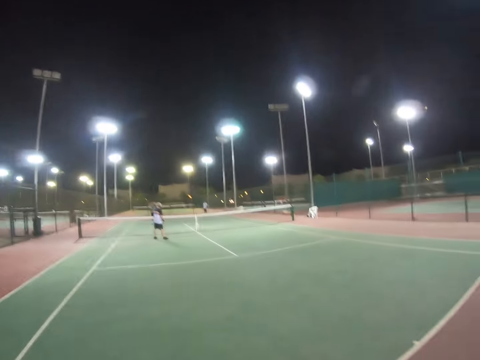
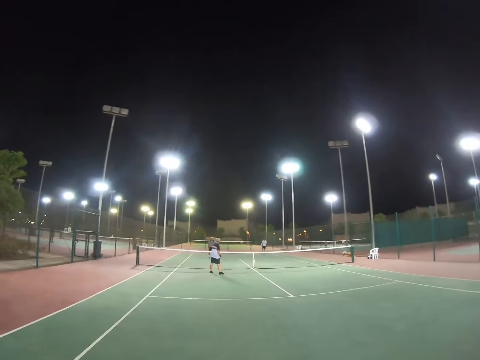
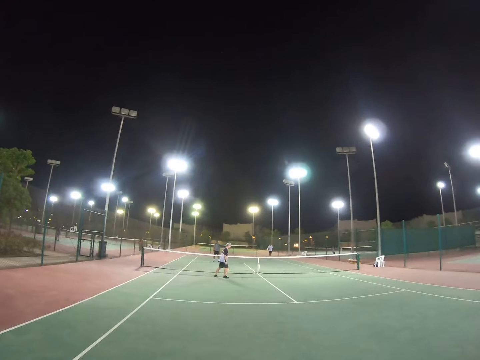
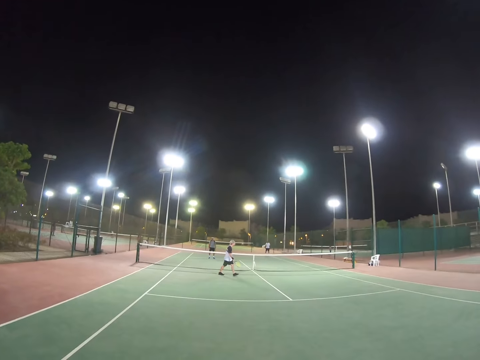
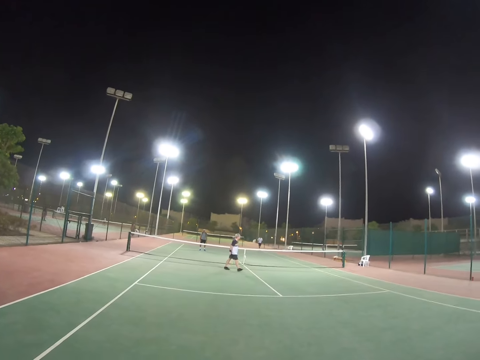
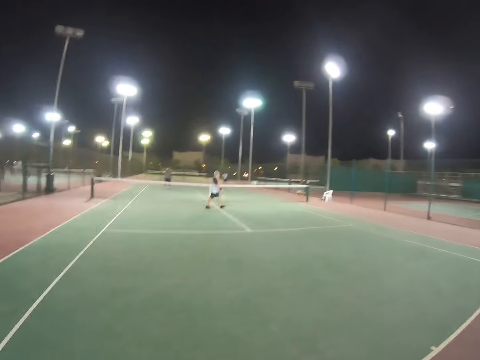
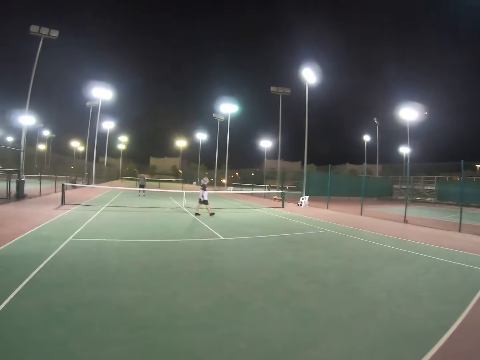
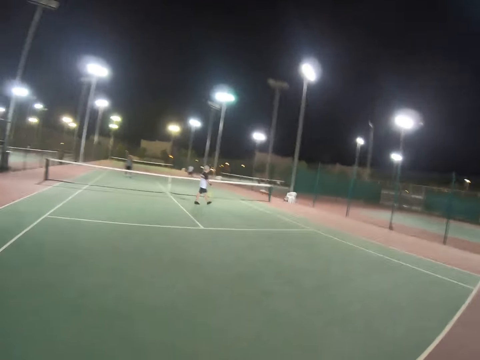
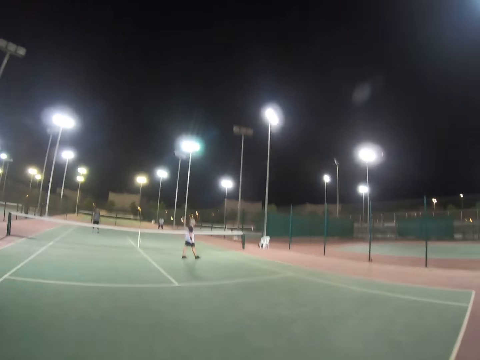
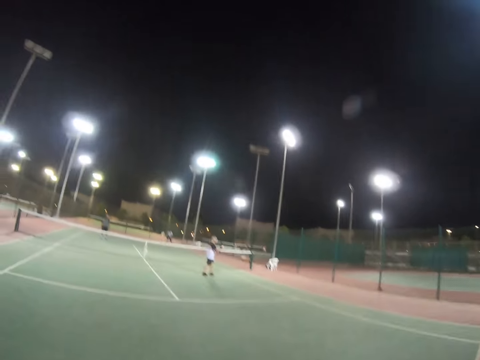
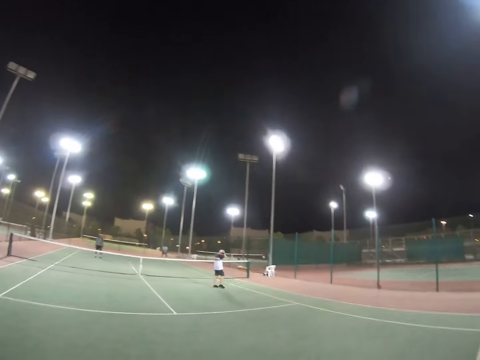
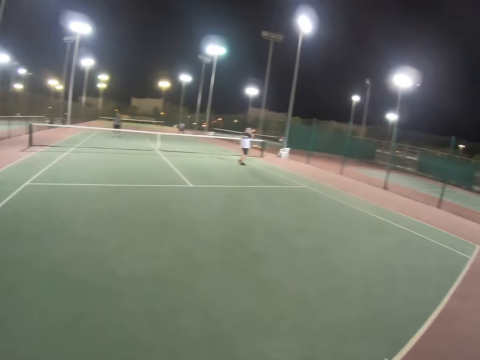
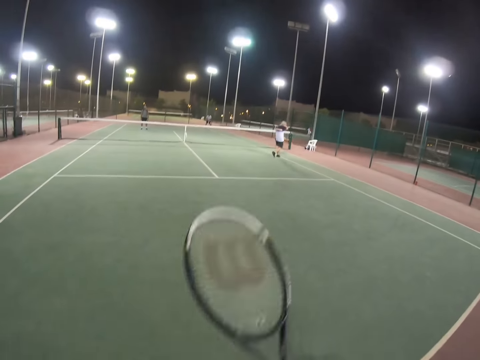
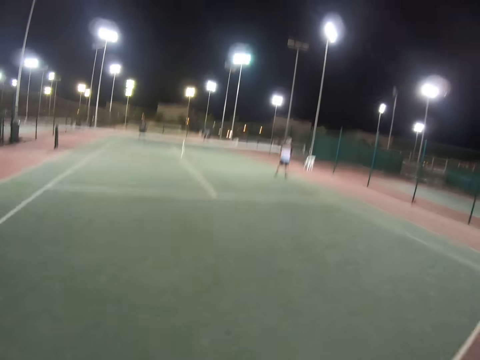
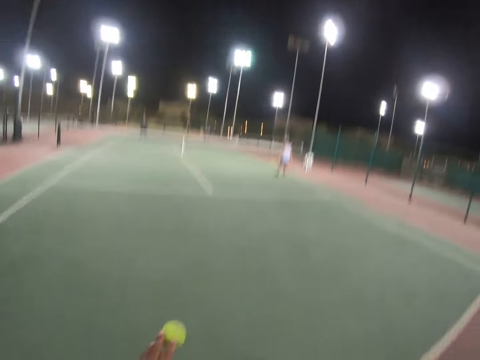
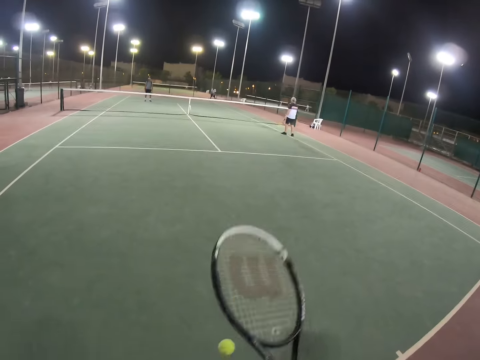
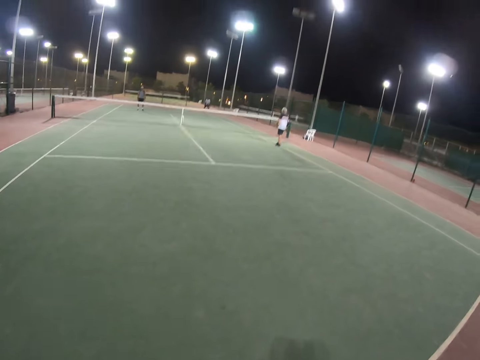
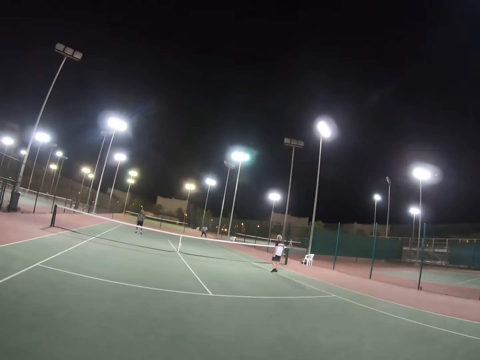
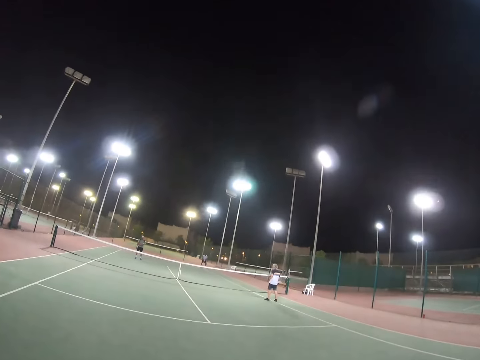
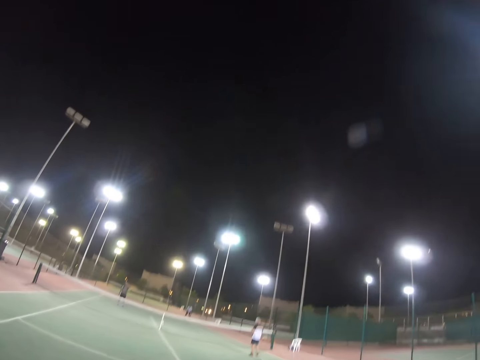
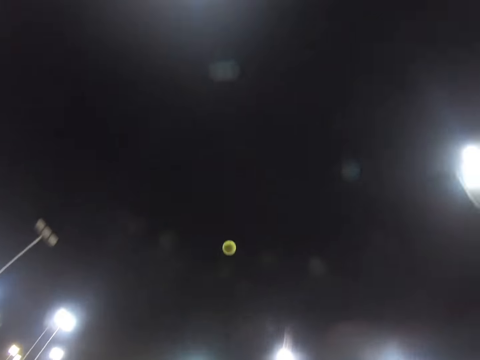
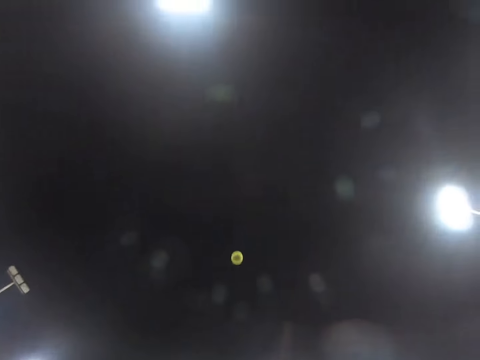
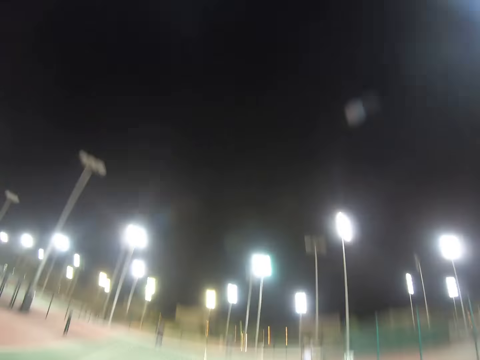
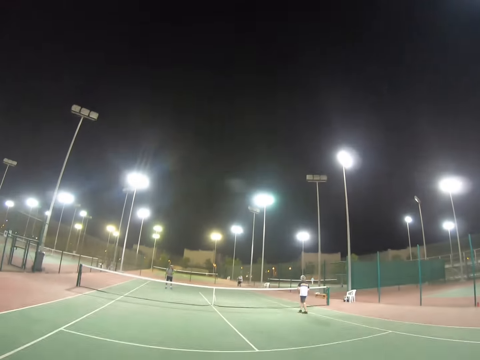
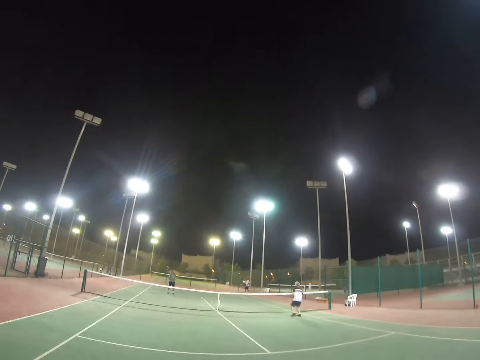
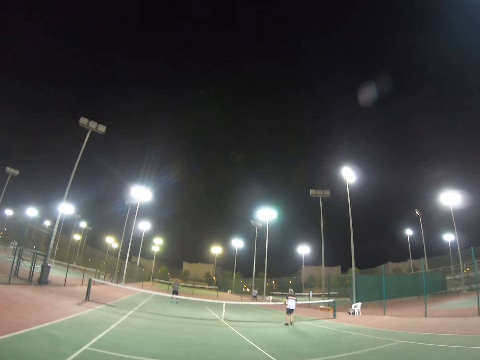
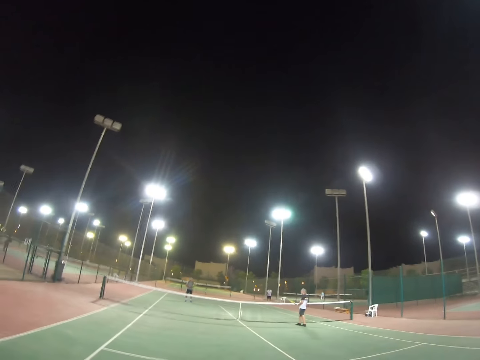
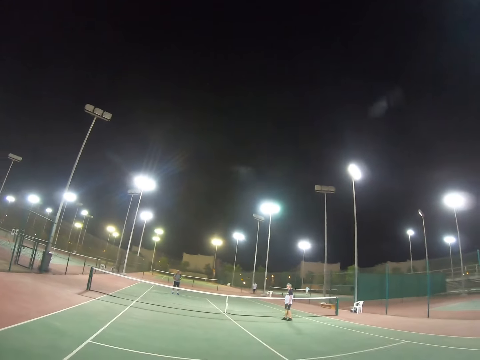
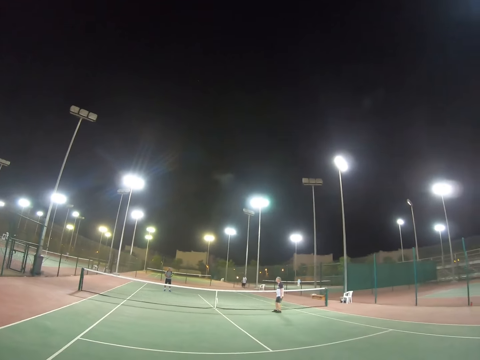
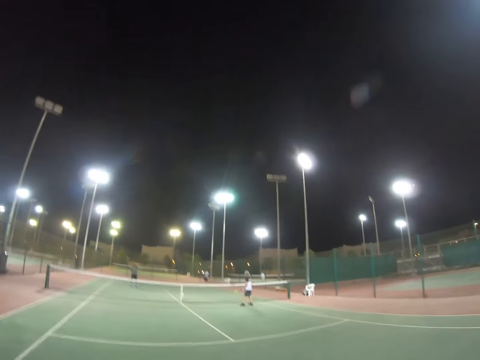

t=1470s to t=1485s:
A man walks. Another man leans forward. The camera wearer bounces the ball with his racket. He serves the ball. He plays tennis. The other man moves to the ball and hits the ball.

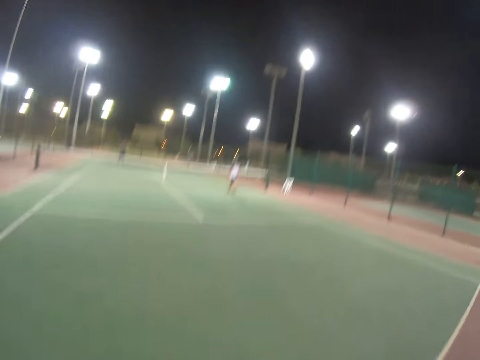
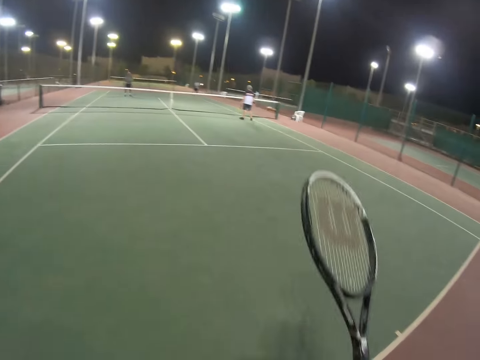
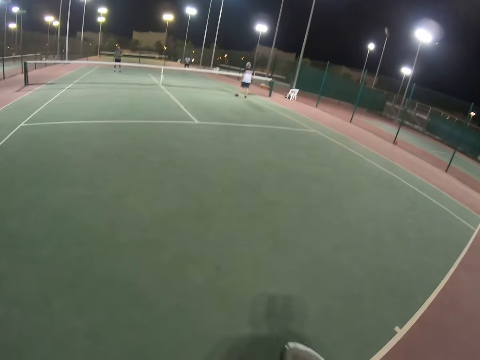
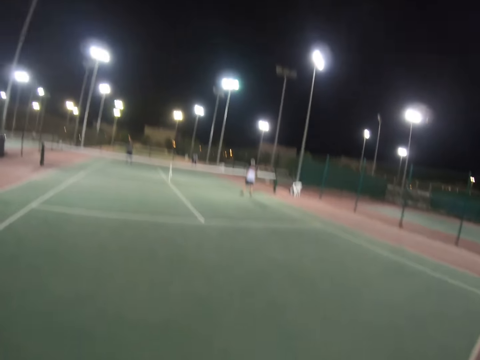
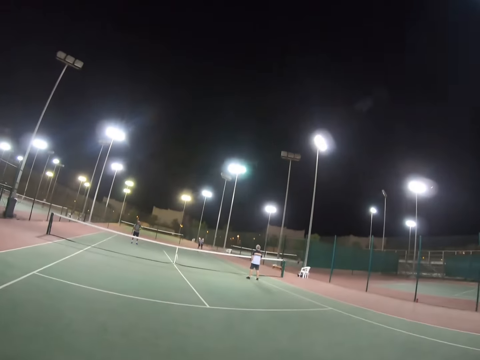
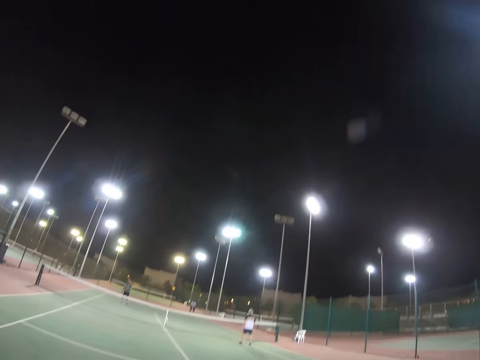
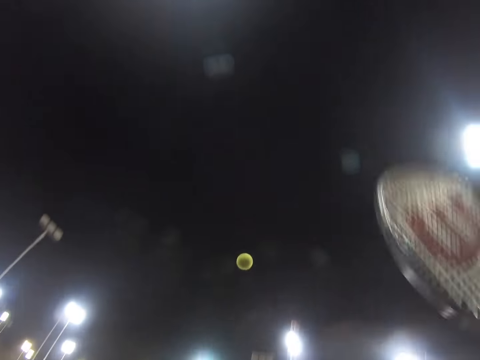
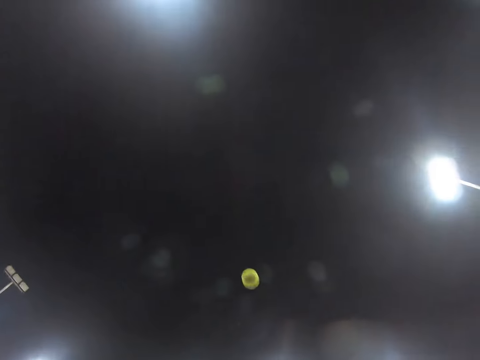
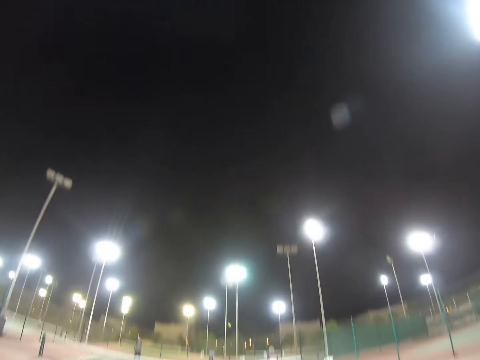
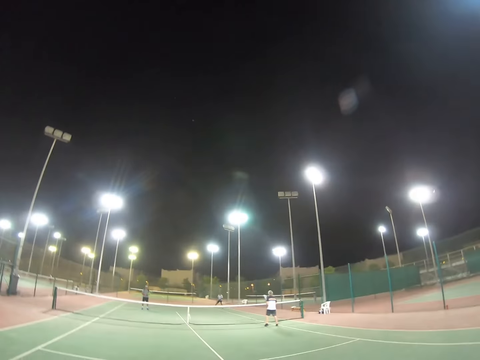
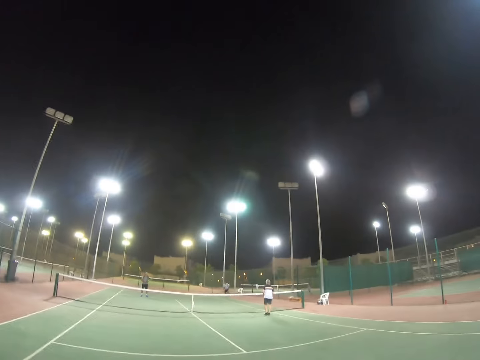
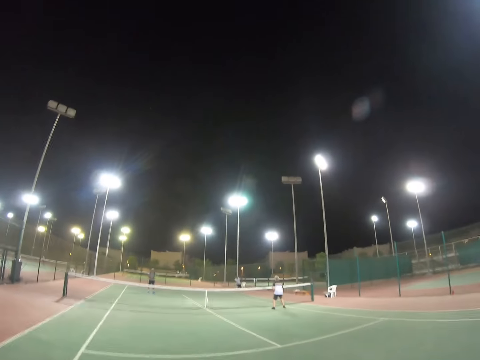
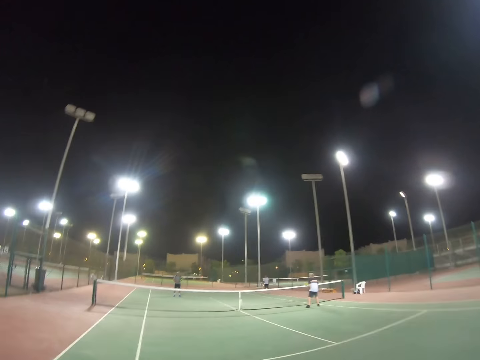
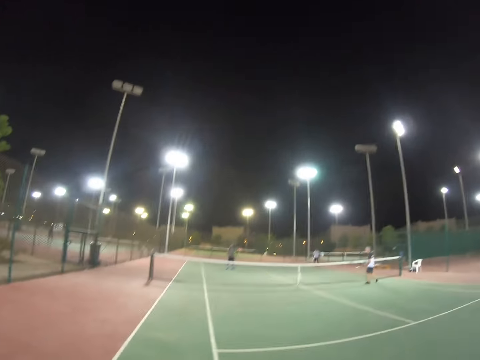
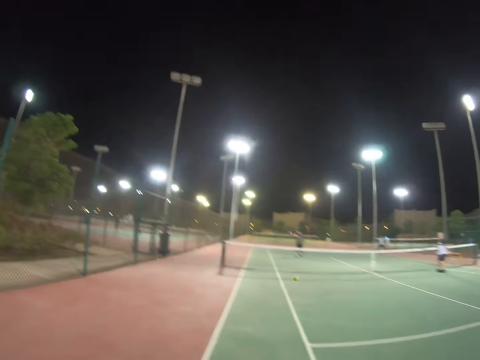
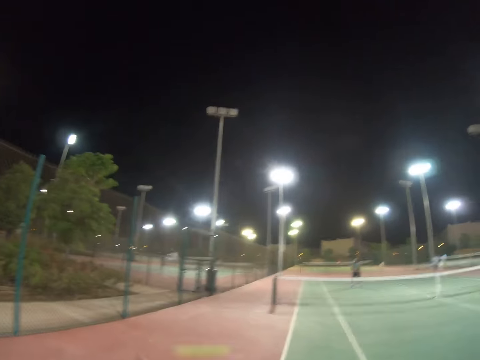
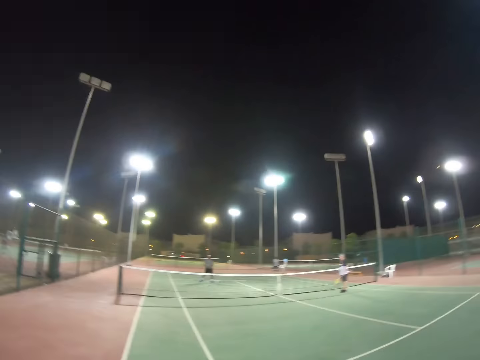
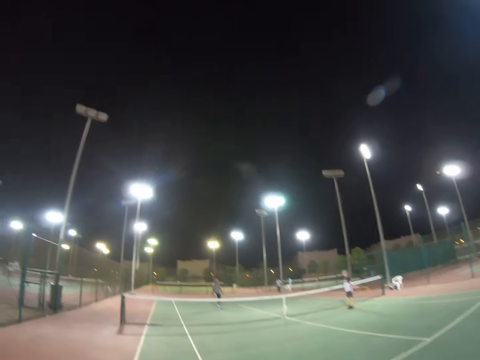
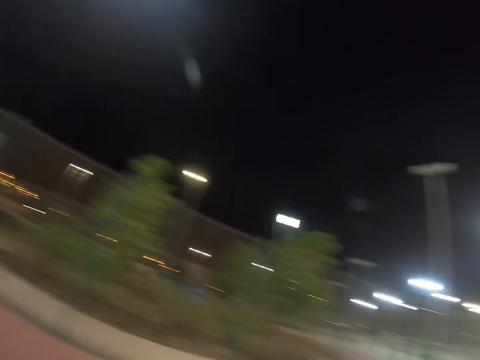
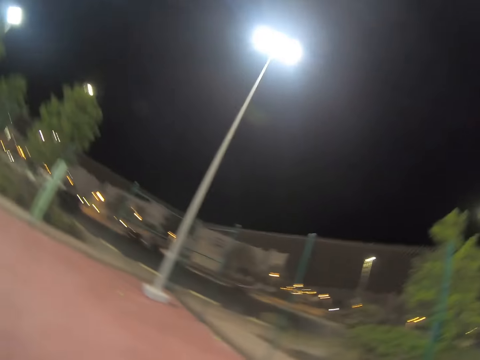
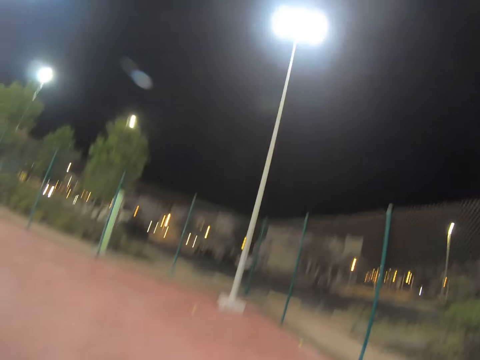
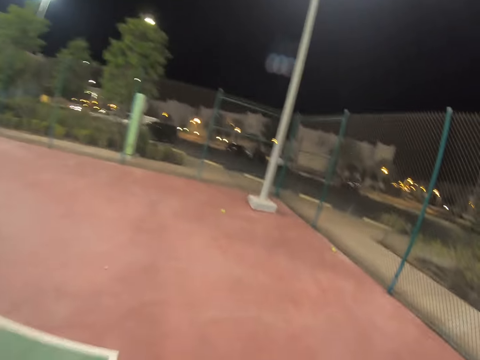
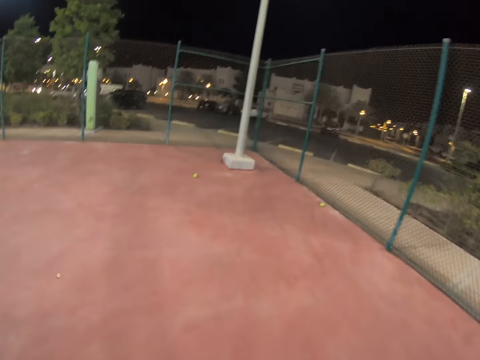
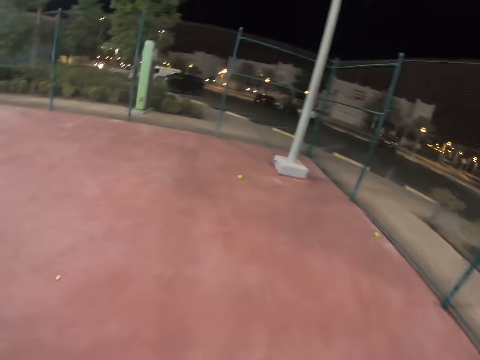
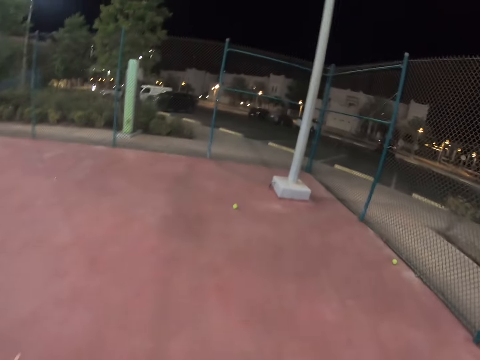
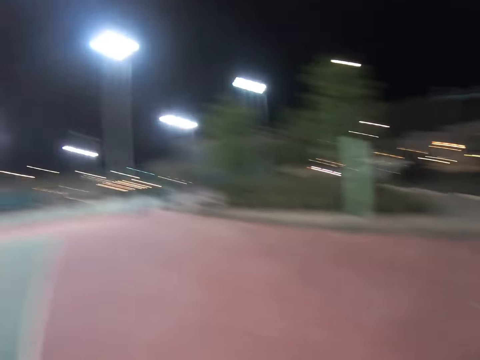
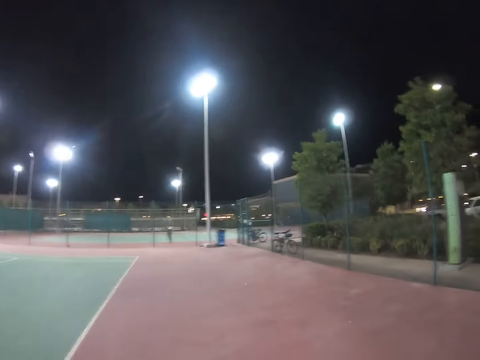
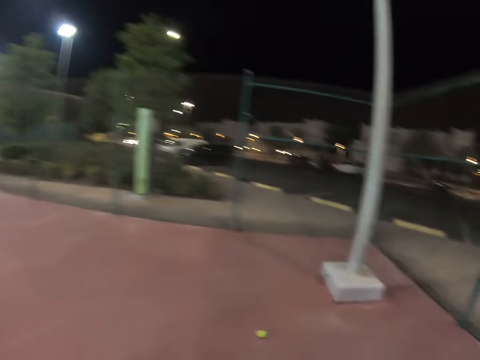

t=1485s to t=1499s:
The camera wearer bounces a ball with the racket. They serve the ball. A man moves to the ball. The man plays tennis and hits the ball. The camera wearer hits the ball. They look at the background. They walk to the ball.
